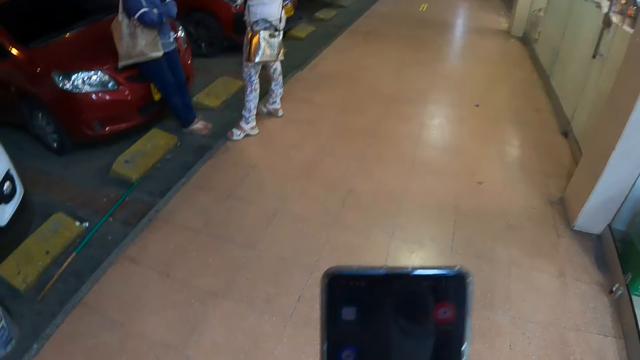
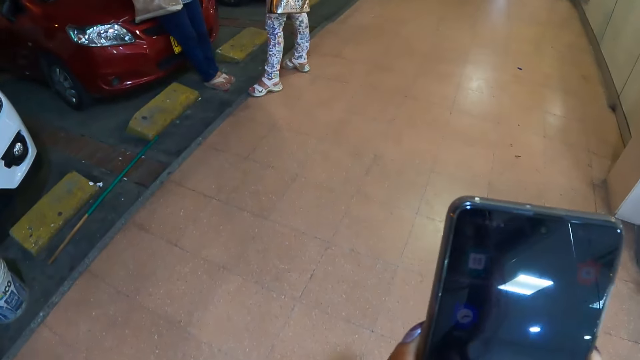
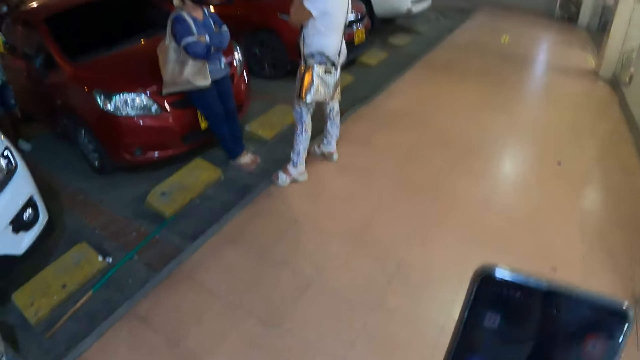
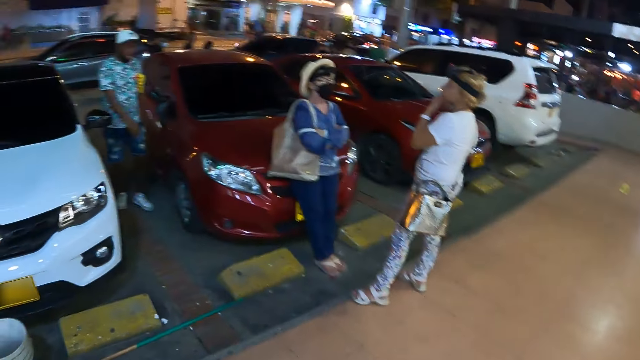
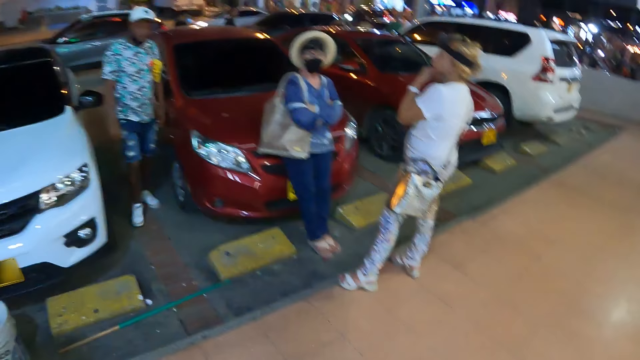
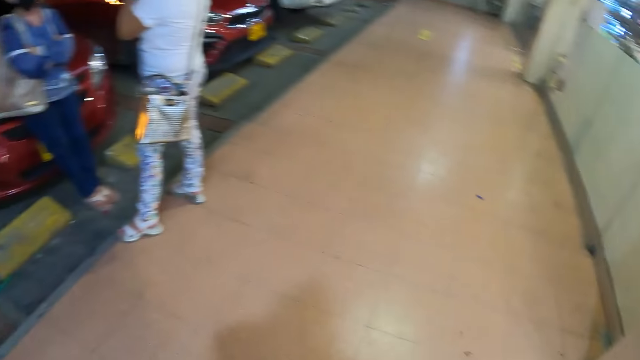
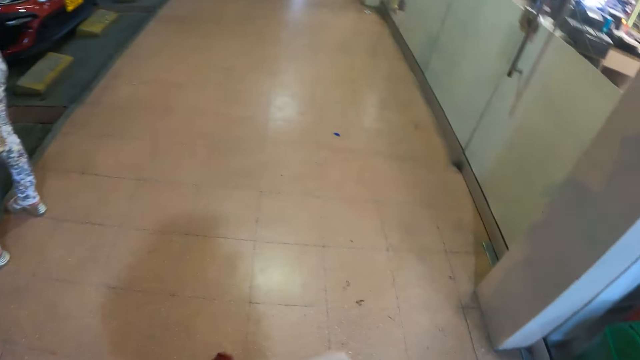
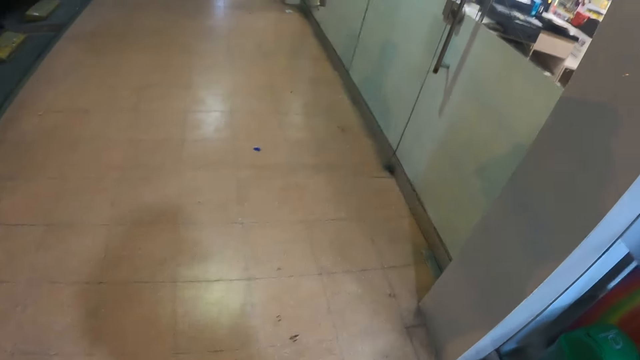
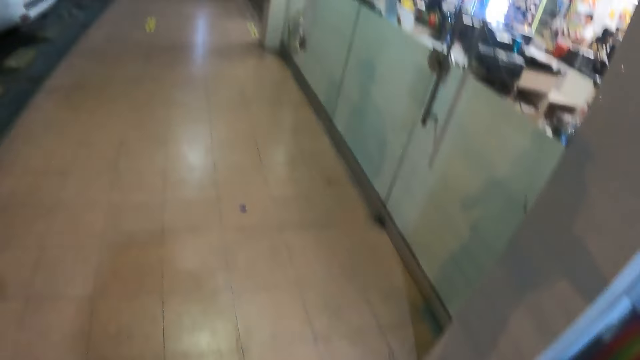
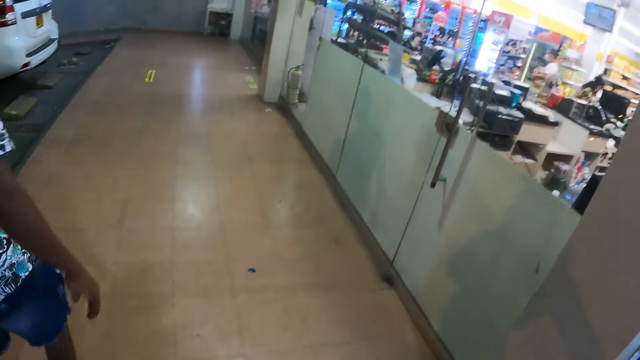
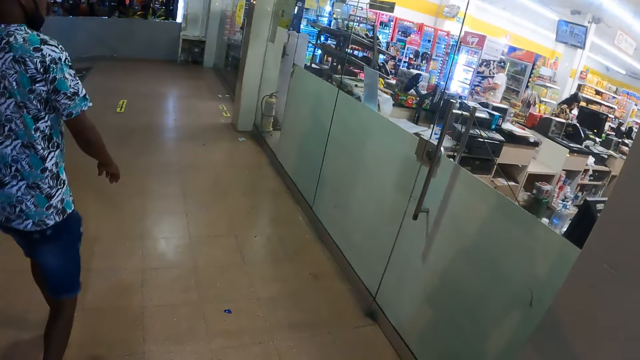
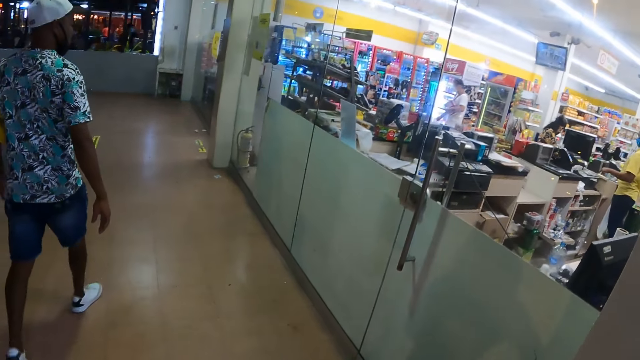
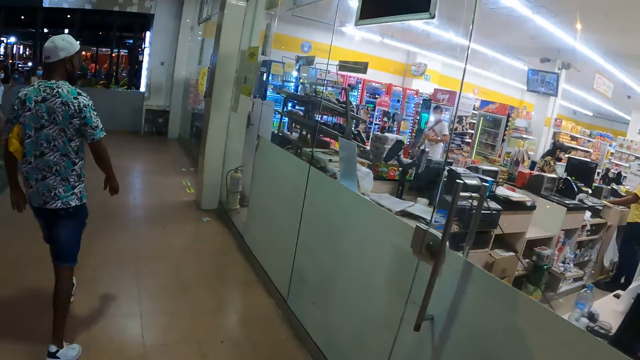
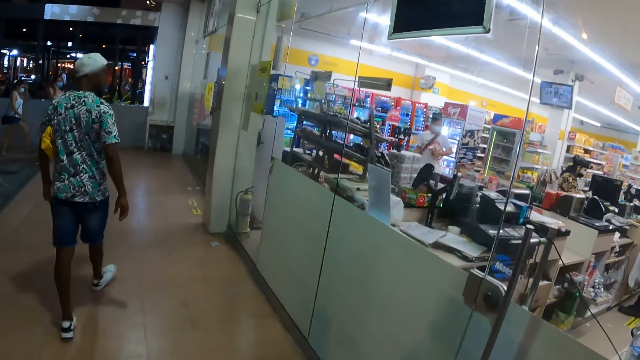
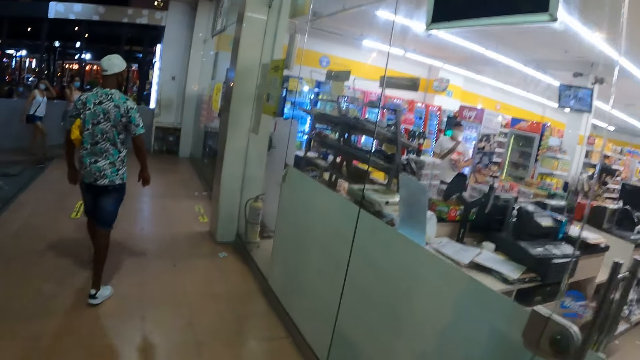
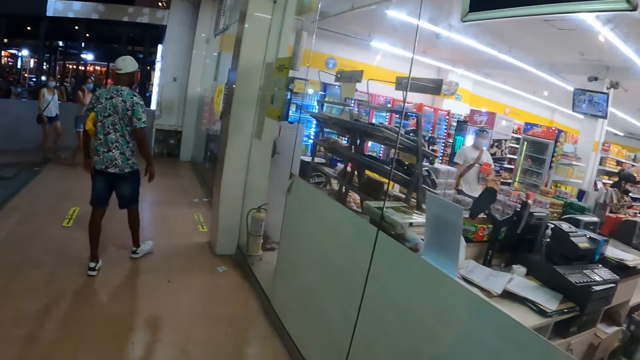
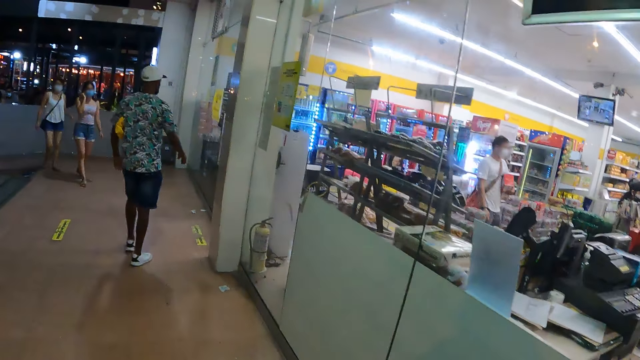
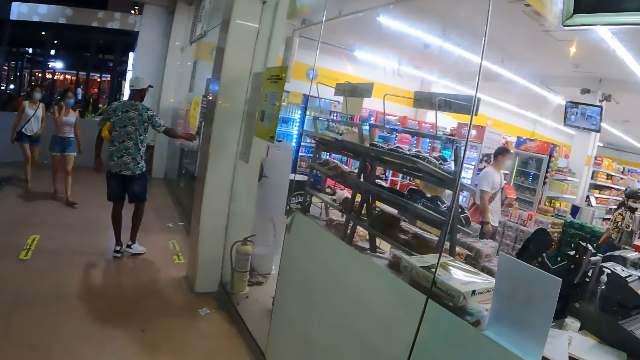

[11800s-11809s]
The camera wearer looks around. They walk around.

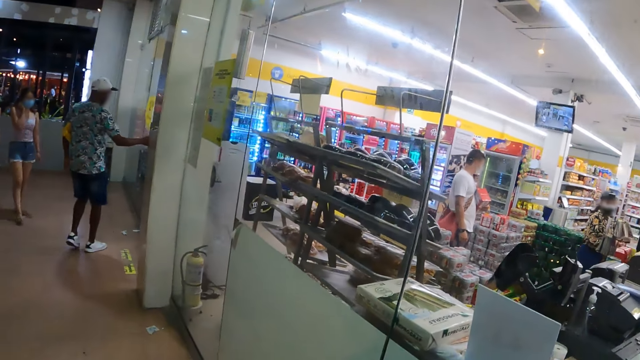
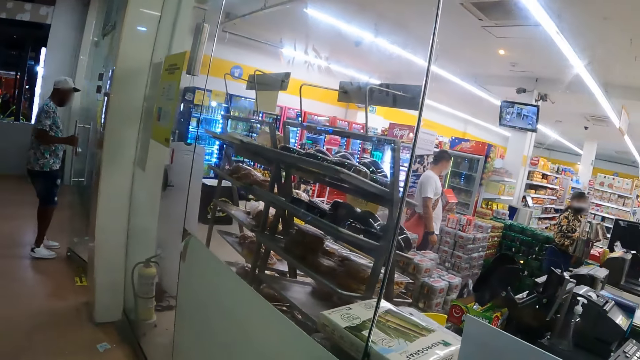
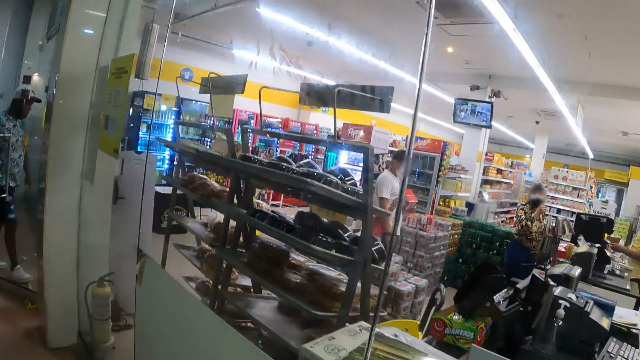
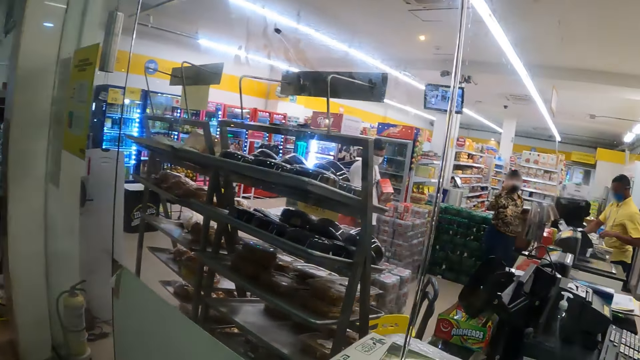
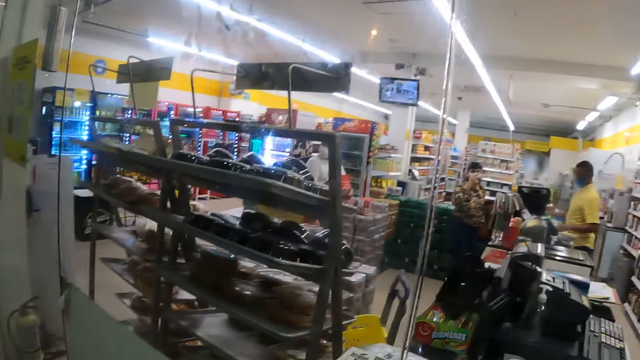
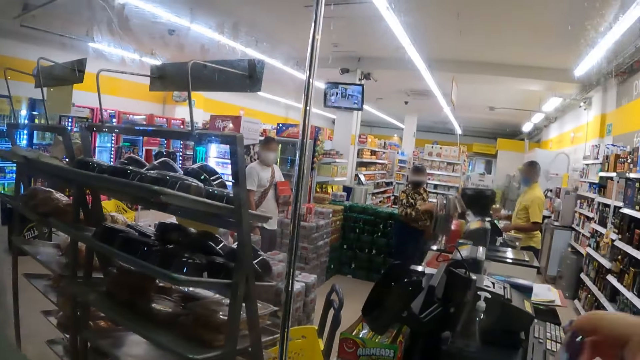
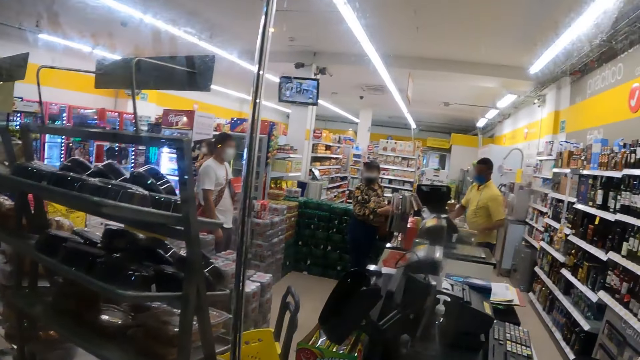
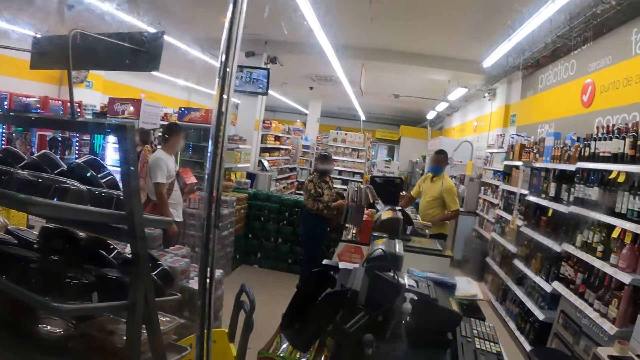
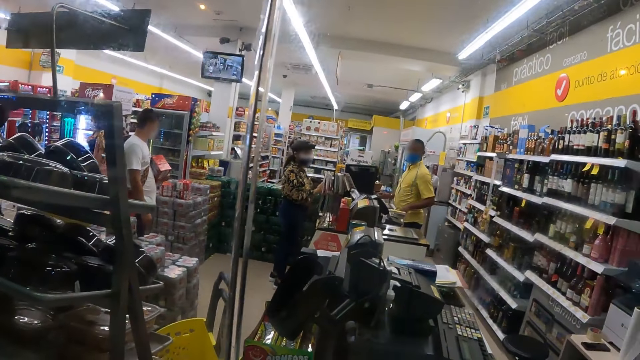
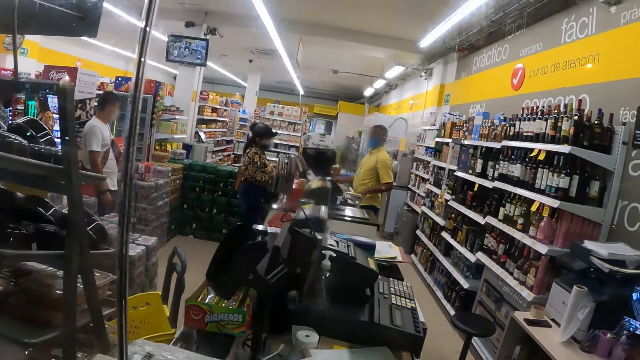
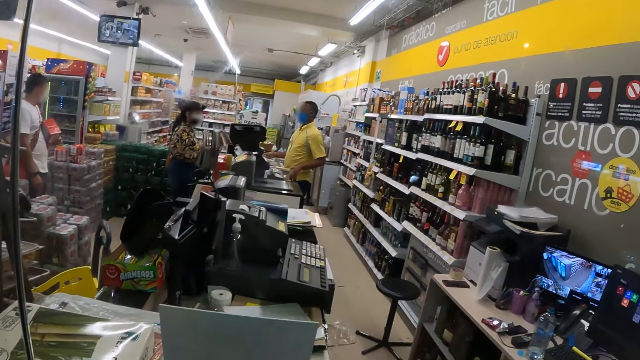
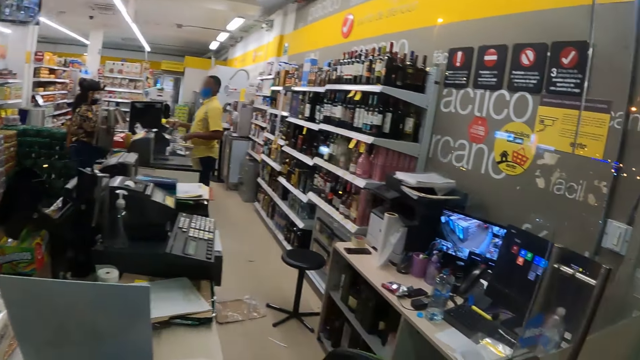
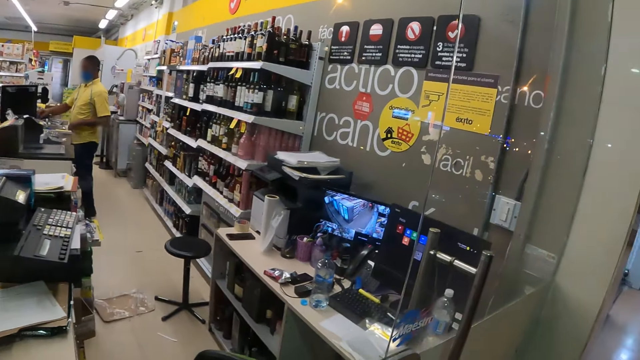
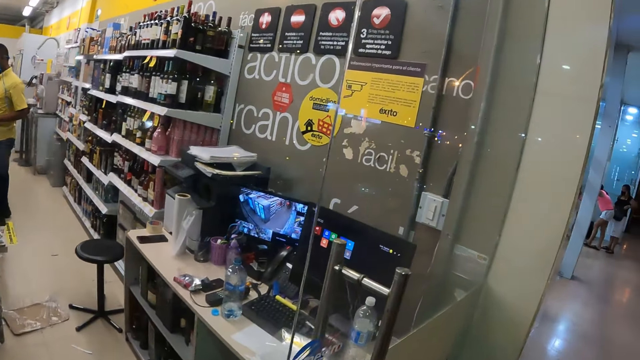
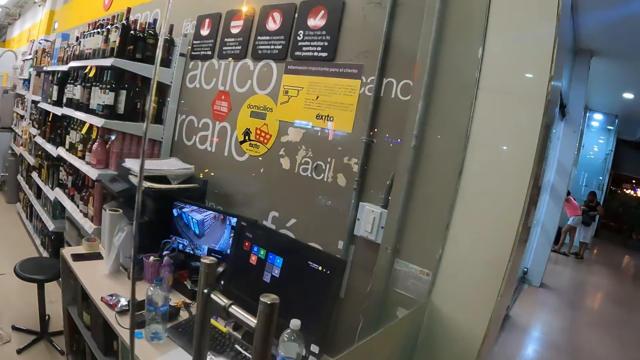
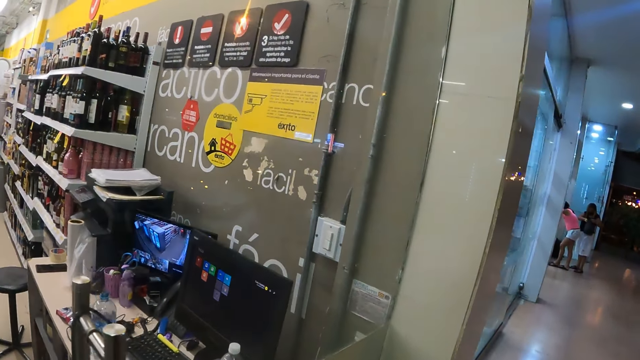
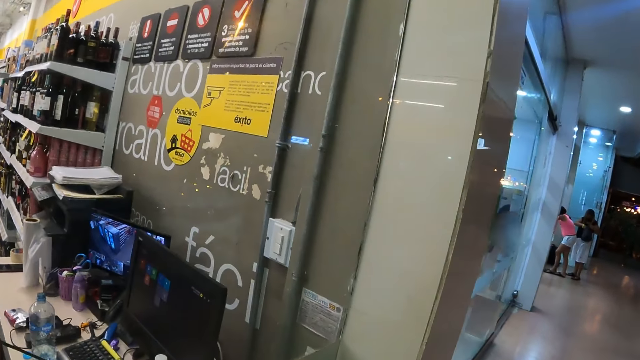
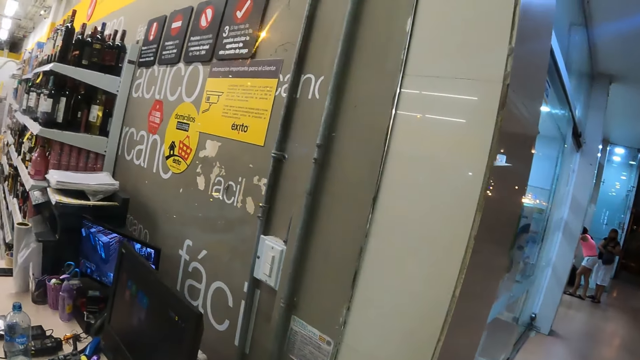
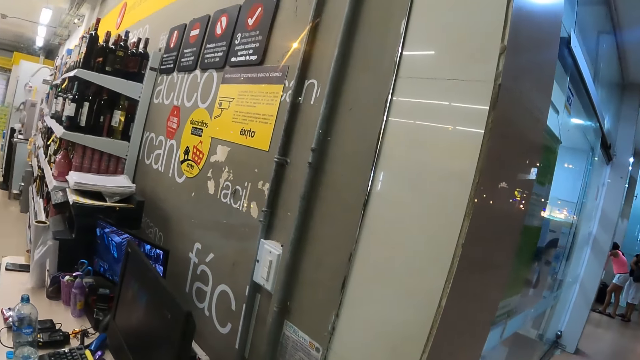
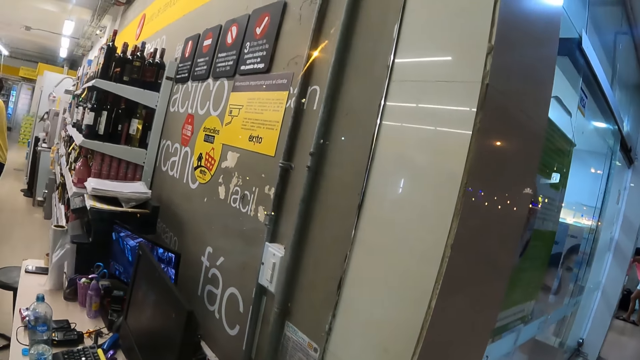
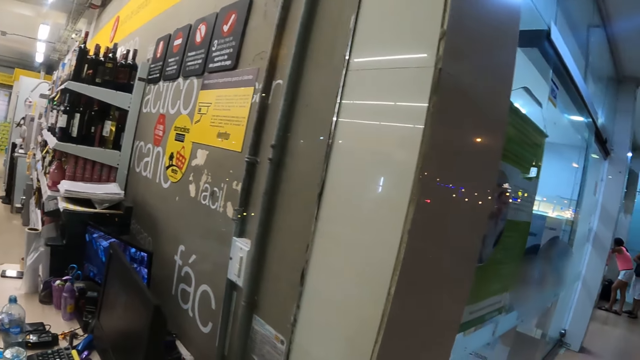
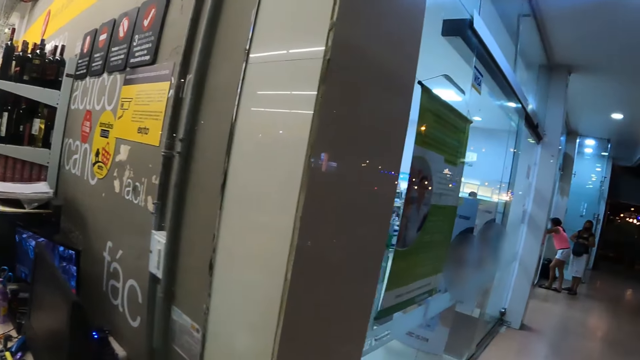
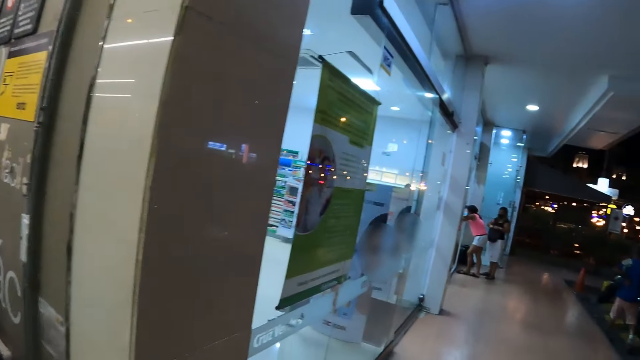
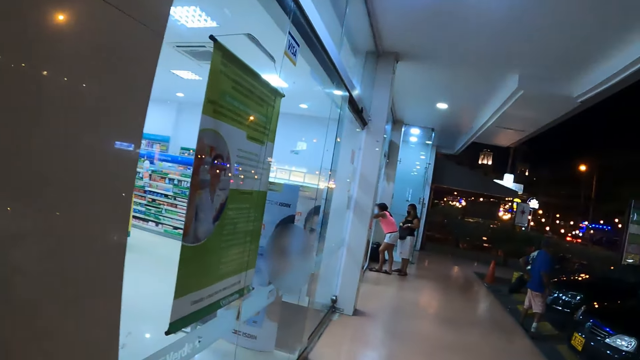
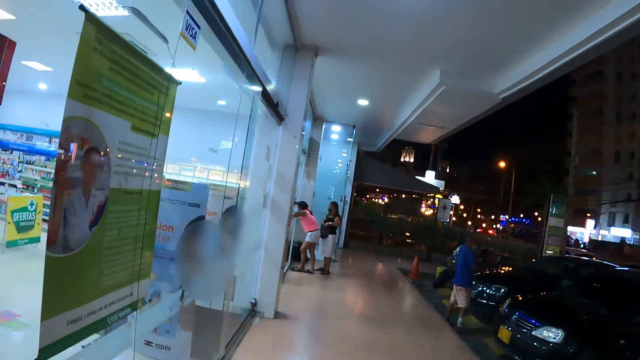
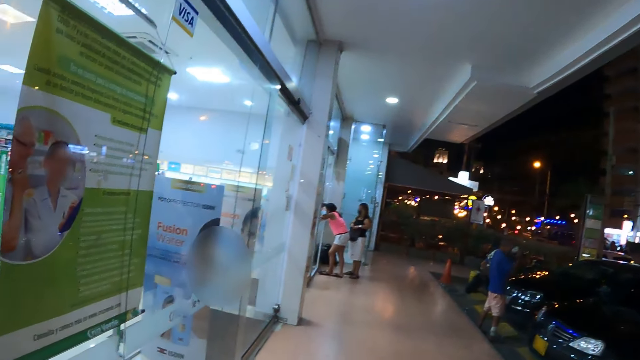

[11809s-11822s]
The camera wearer looks around. They interact with a person through a supermarket window. They meander on the supermarket veranda.
